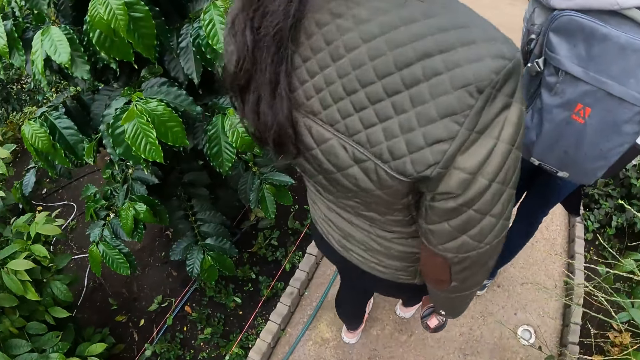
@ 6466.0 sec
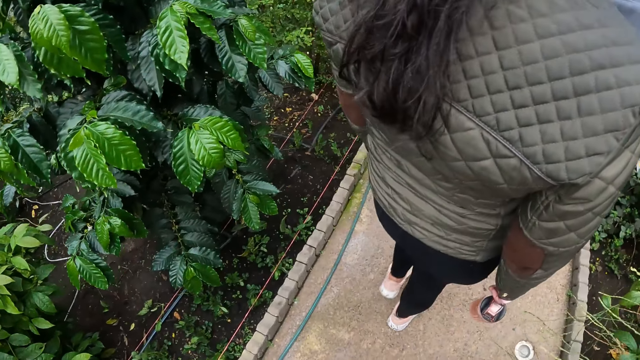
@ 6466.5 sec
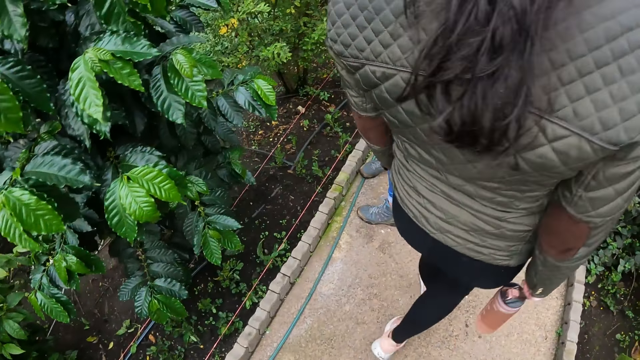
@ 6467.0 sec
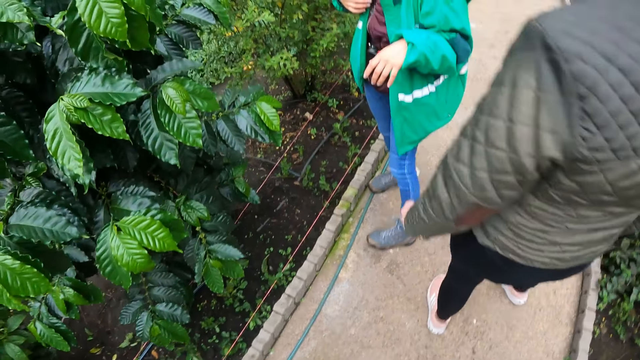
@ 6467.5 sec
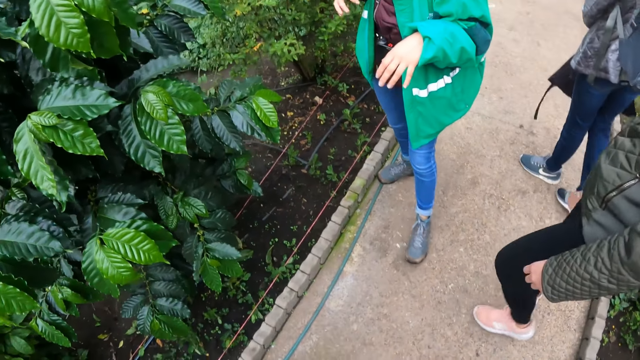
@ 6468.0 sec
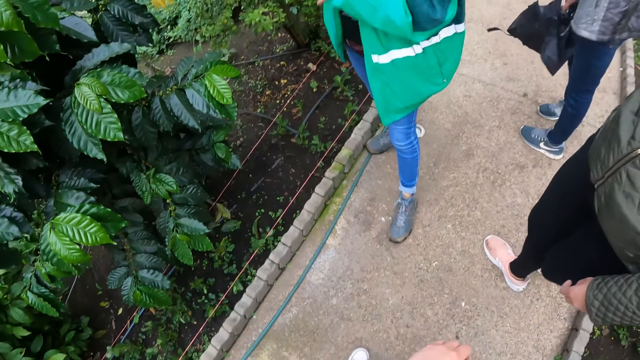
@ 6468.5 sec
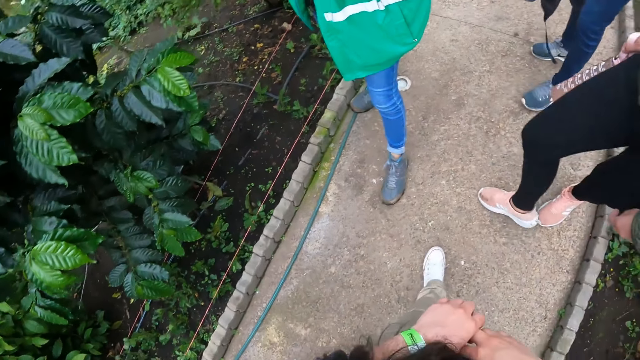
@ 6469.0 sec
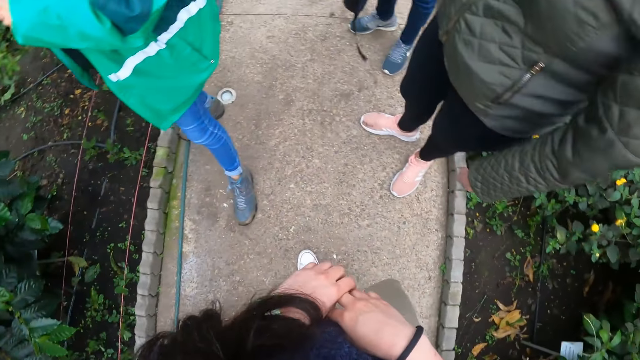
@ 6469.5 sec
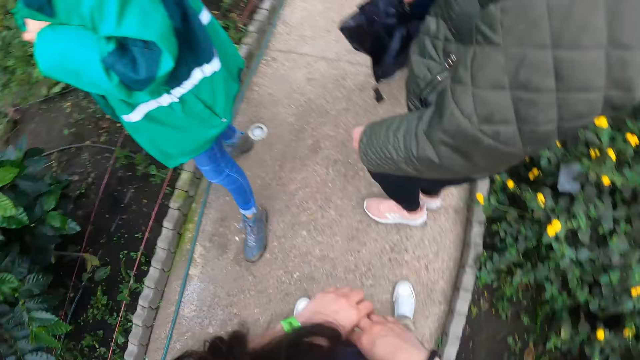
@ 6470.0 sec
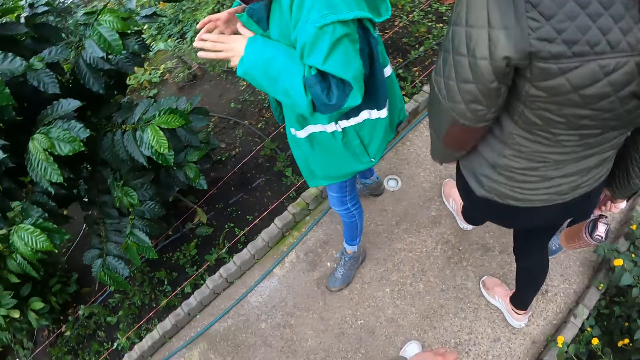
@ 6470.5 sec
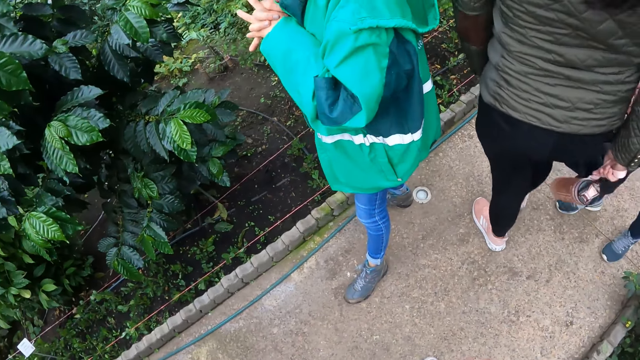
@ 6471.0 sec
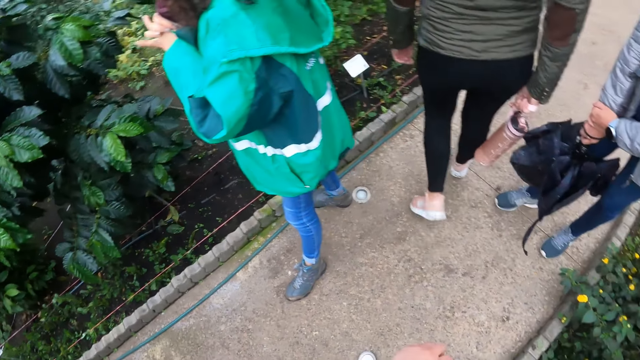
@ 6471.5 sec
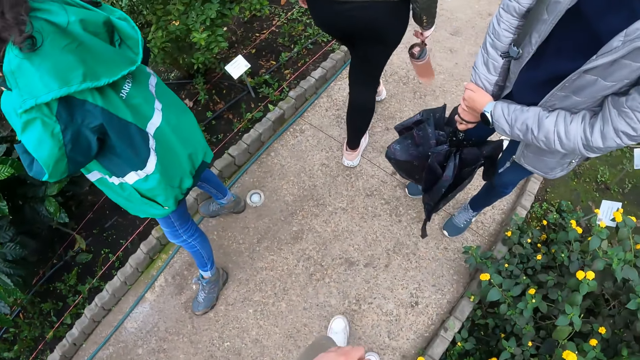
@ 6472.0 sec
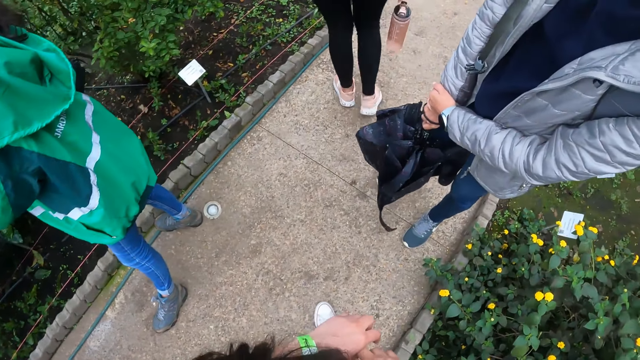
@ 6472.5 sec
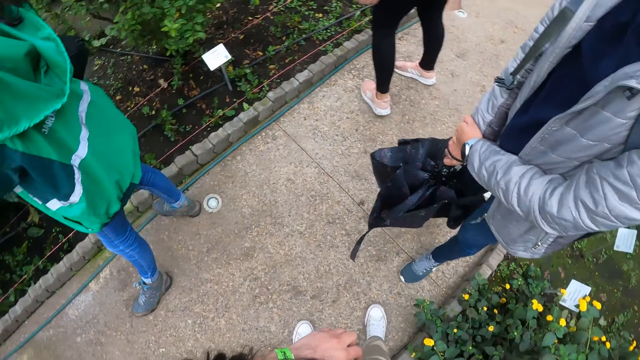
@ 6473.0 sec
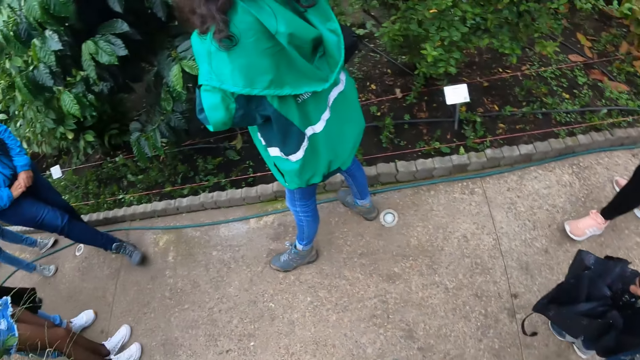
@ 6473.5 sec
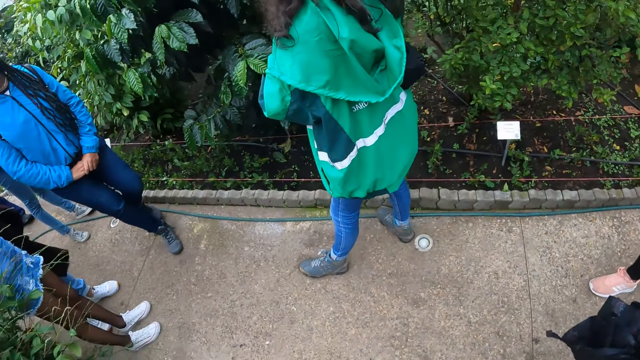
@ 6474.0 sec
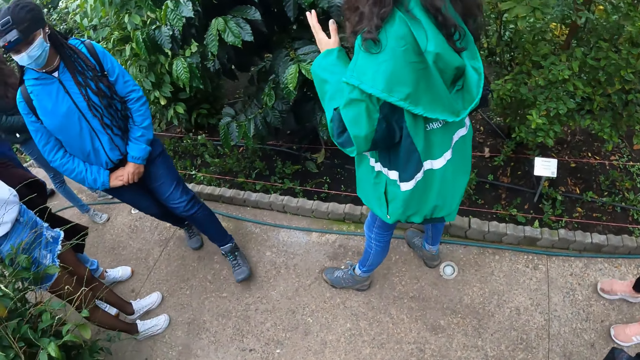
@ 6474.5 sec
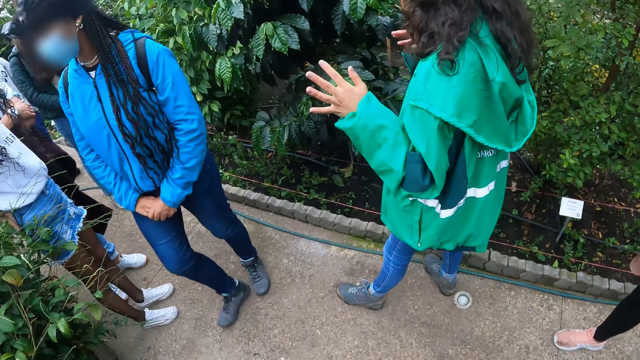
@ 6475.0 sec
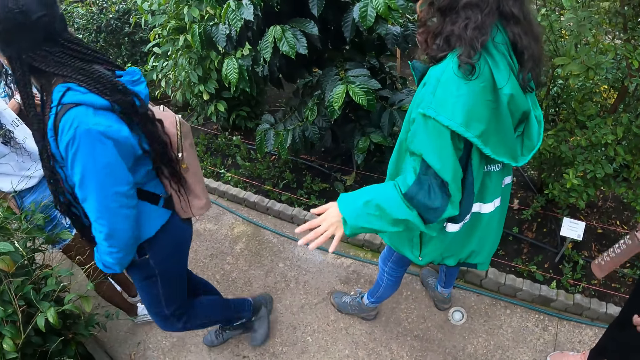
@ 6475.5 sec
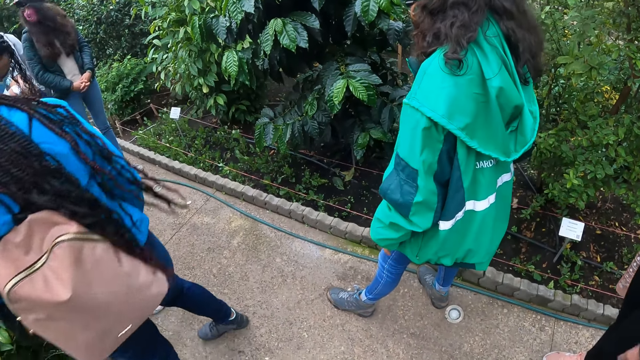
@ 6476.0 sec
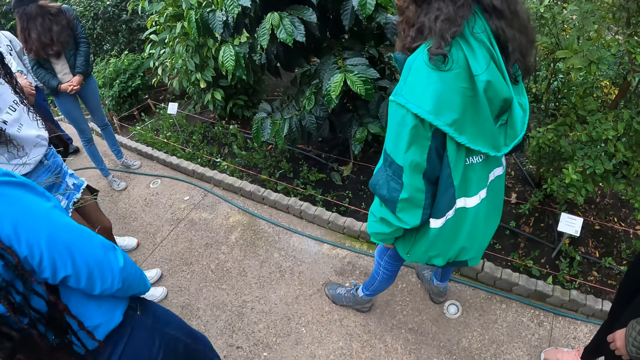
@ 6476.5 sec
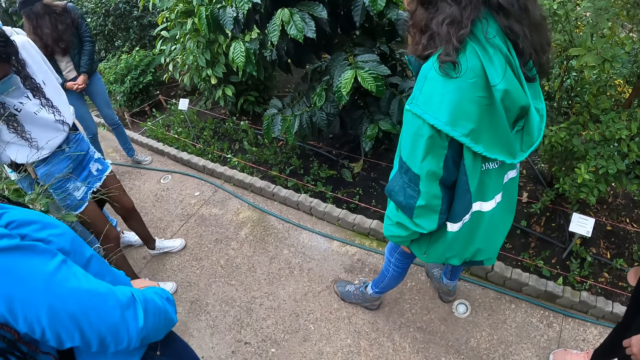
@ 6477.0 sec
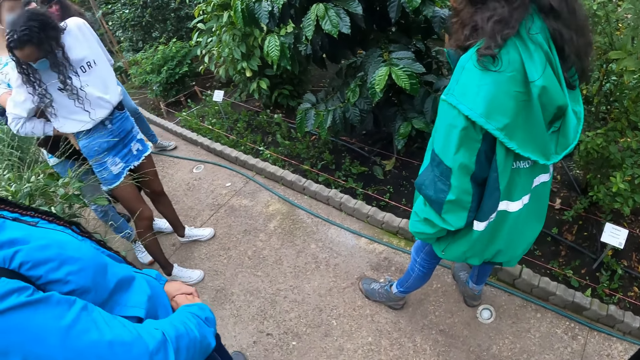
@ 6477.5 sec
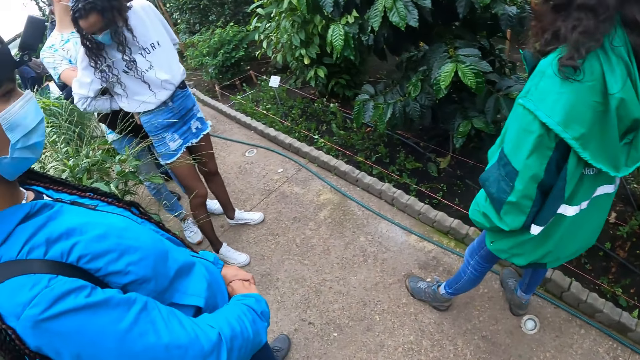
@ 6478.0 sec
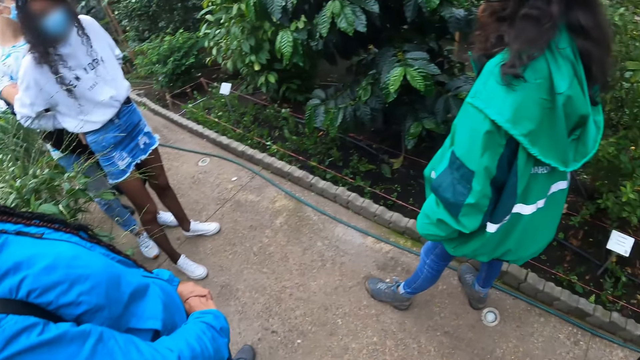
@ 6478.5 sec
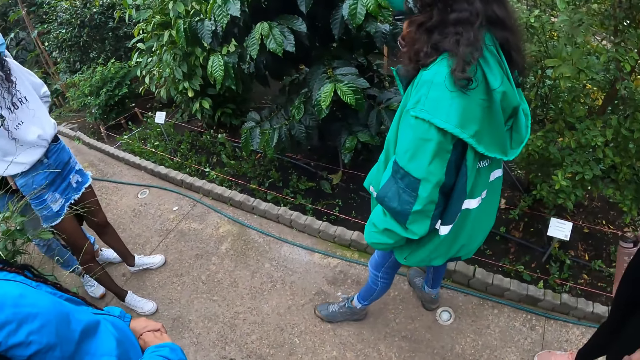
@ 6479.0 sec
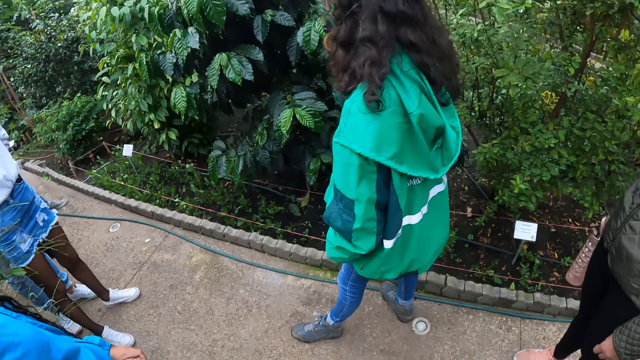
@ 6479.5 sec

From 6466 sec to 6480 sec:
A person interacts with hands. Several persons walk around. The person holds hands together. Another person moves around. A woman walks on the pathway. A third person moves around. The first person interacts with hands. Several persons stare around.

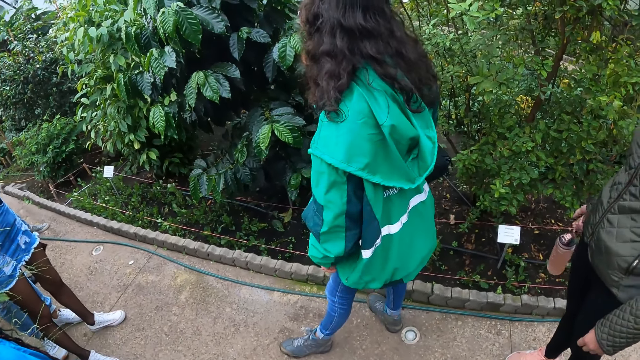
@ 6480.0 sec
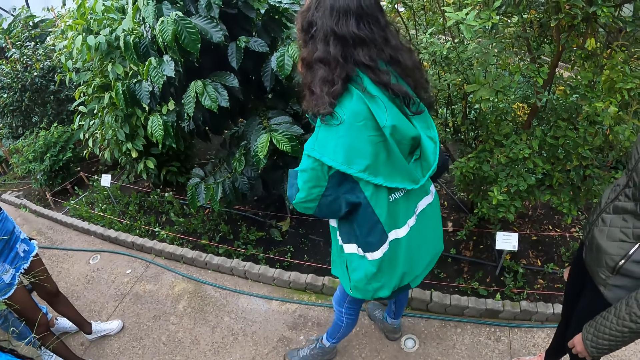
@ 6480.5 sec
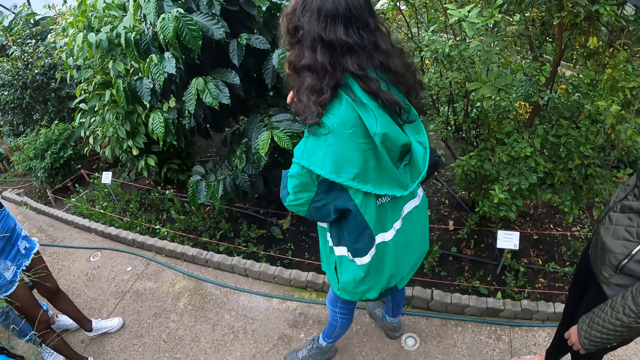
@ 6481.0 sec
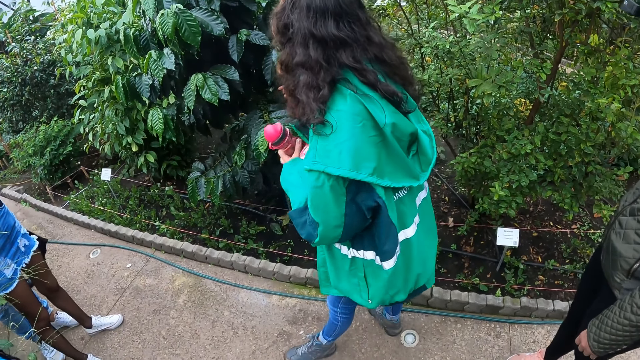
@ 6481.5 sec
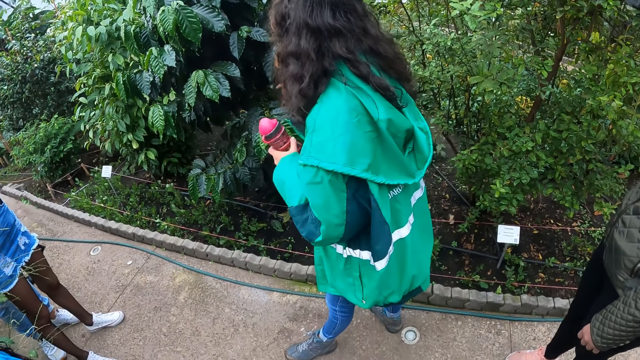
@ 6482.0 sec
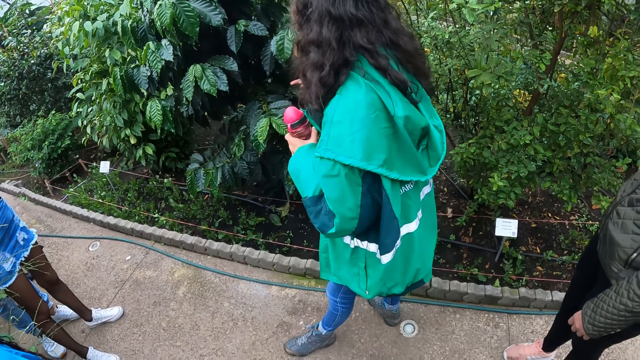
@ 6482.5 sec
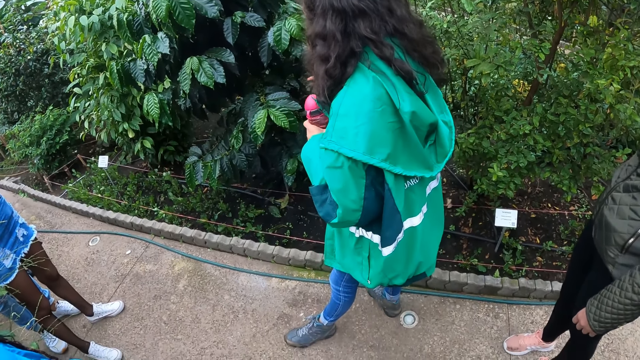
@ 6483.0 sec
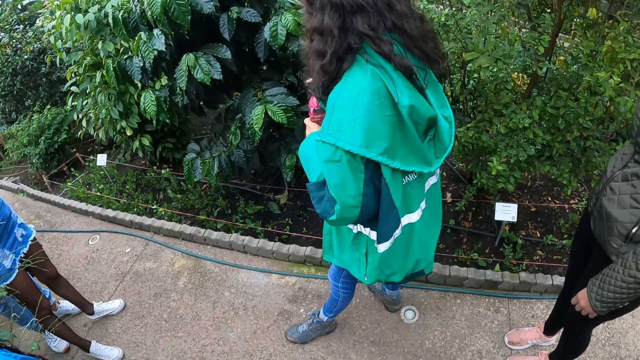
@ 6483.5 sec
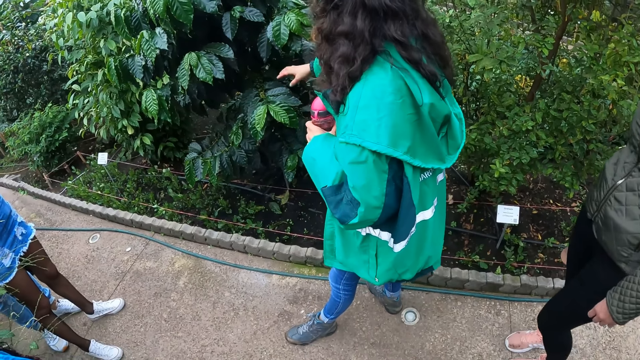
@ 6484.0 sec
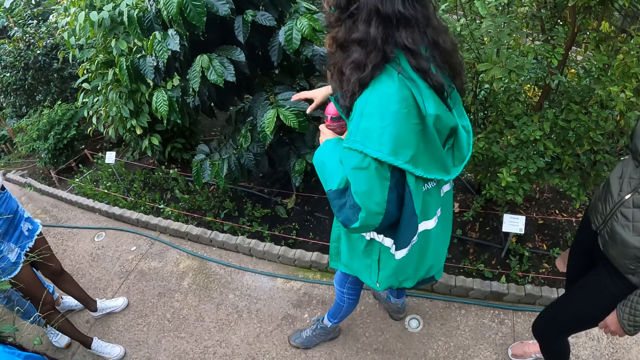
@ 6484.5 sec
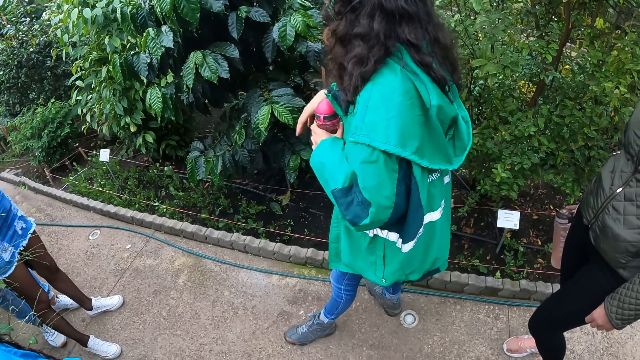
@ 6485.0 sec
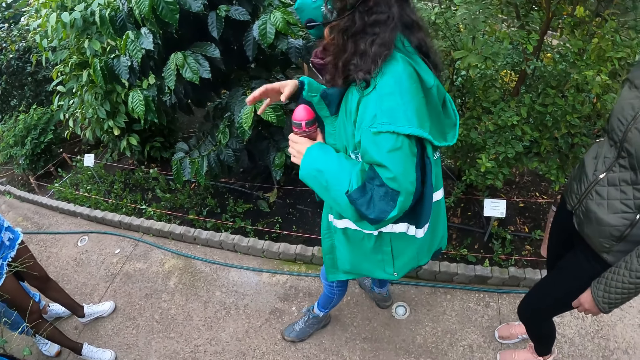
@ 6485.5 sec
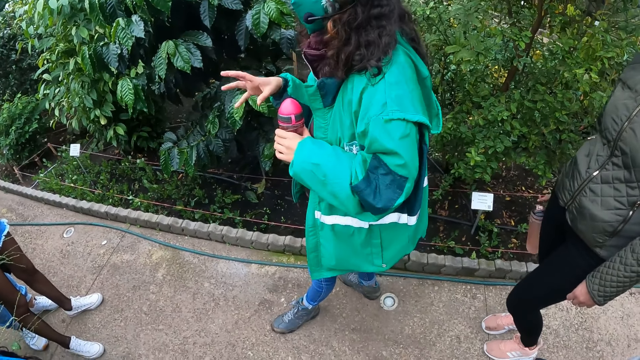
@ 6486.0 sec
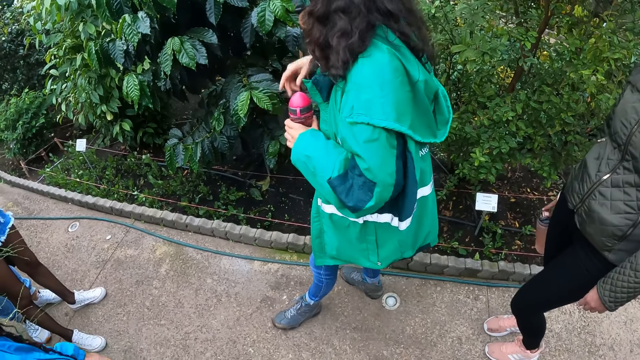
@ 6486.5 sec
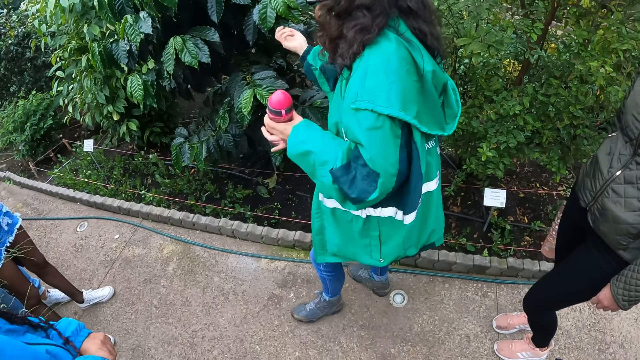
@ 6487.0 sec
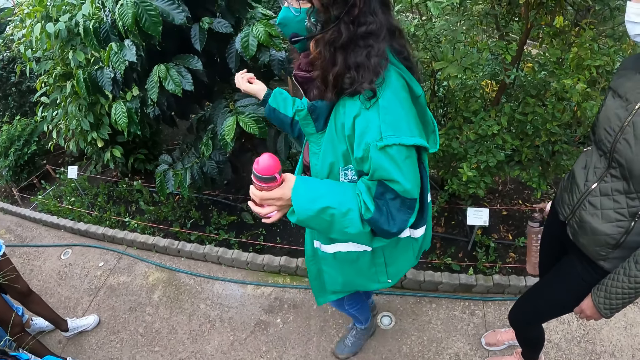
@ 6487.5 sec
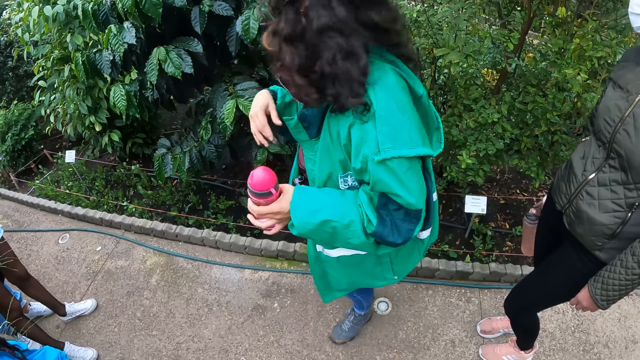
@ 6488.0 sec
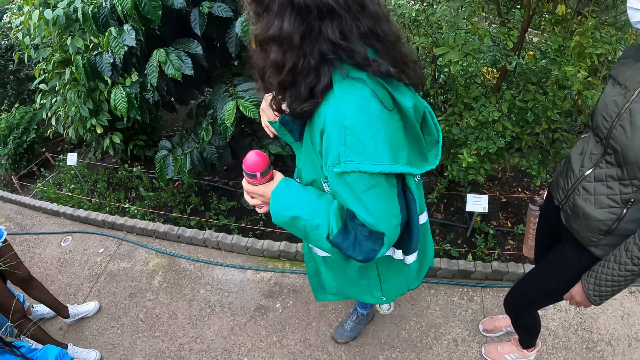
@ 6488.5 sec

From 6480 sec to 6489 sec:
The woman moves the bottle from her armpit to her left hand. She holds the water bottle with her left hand. She holds the leaves with her right hand. She interacts while moving her hand.
